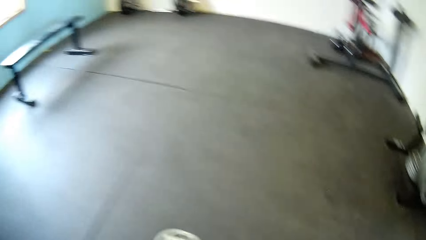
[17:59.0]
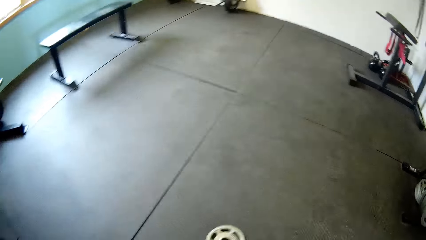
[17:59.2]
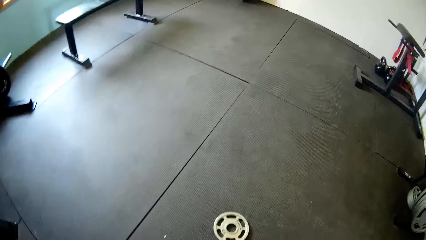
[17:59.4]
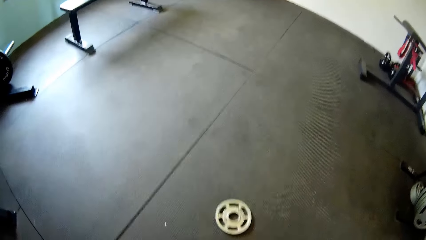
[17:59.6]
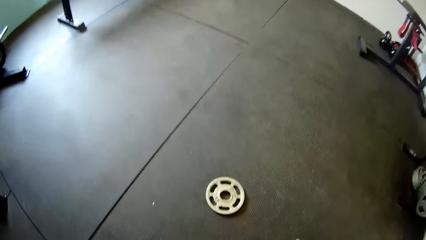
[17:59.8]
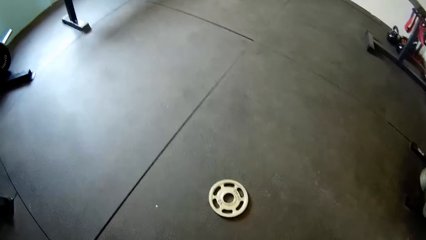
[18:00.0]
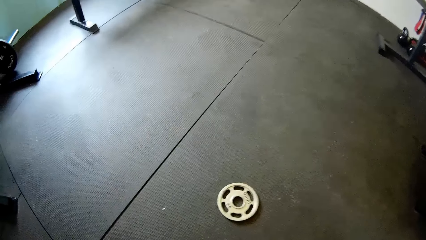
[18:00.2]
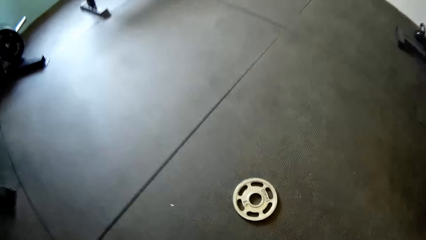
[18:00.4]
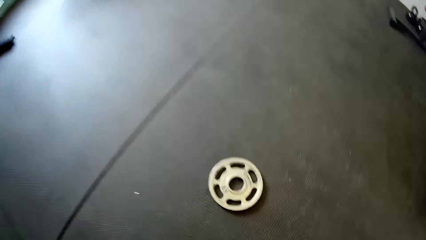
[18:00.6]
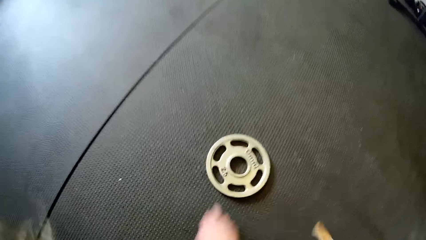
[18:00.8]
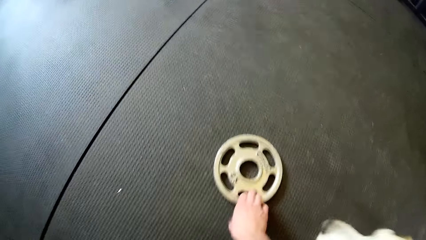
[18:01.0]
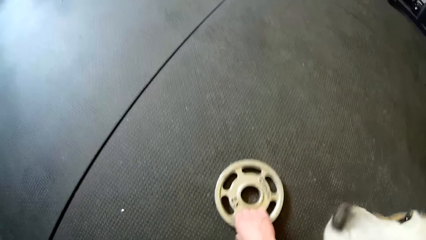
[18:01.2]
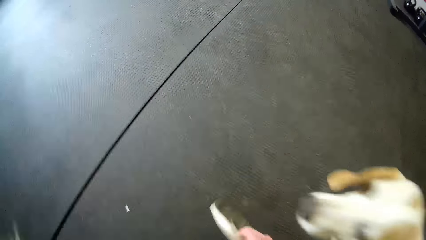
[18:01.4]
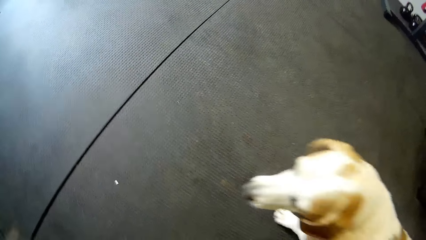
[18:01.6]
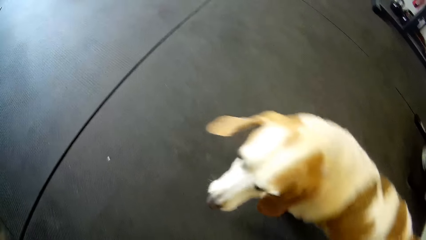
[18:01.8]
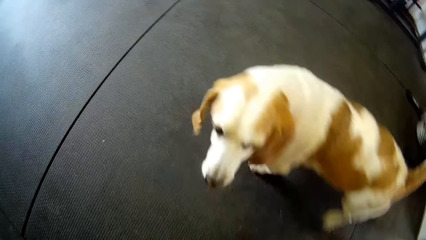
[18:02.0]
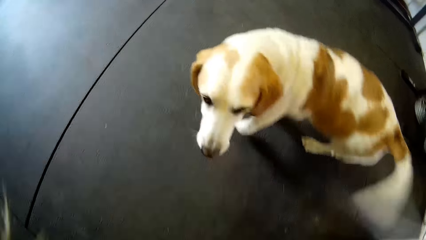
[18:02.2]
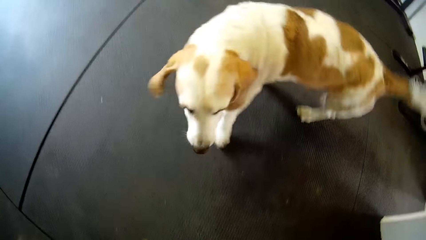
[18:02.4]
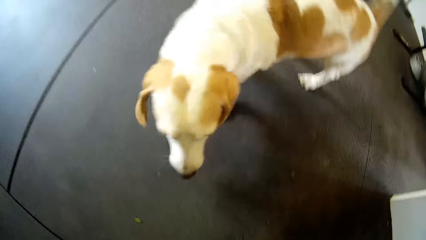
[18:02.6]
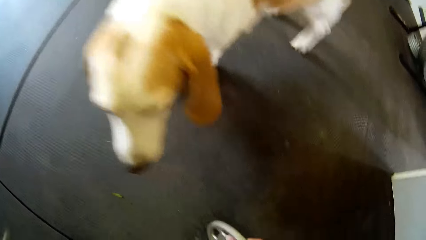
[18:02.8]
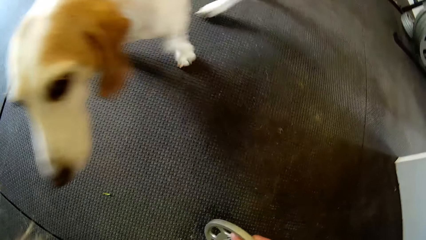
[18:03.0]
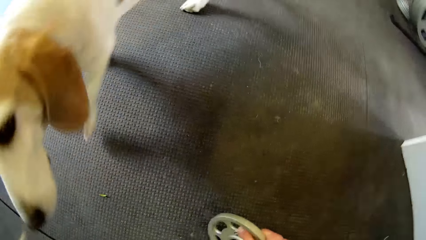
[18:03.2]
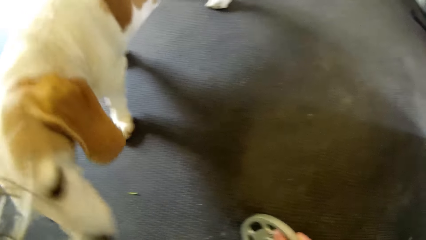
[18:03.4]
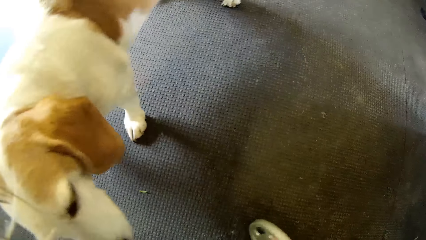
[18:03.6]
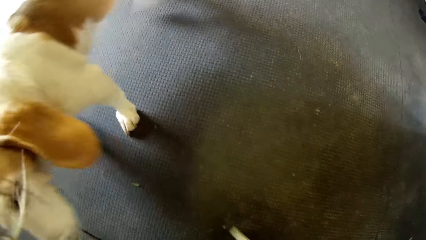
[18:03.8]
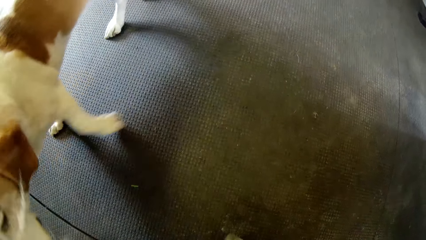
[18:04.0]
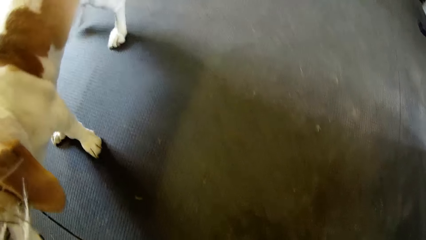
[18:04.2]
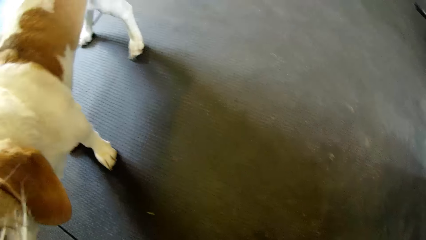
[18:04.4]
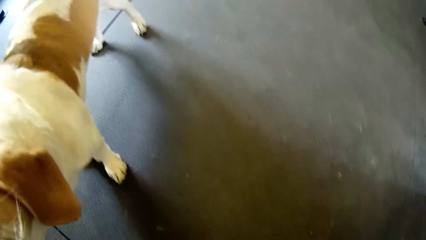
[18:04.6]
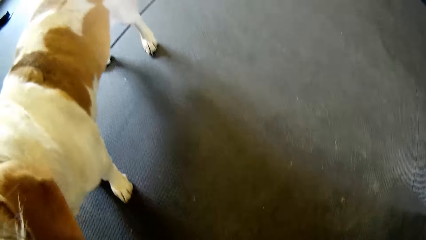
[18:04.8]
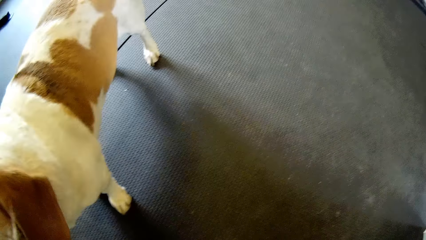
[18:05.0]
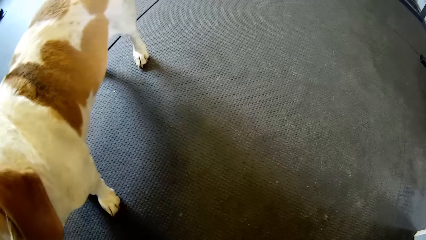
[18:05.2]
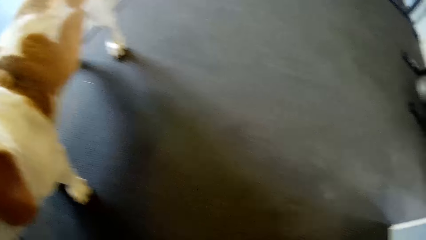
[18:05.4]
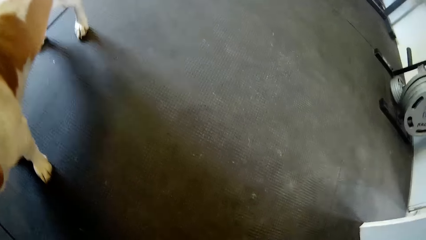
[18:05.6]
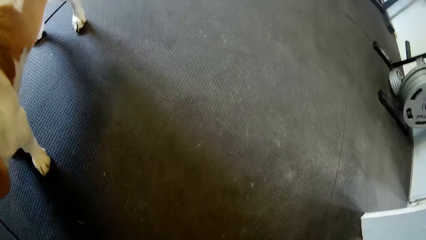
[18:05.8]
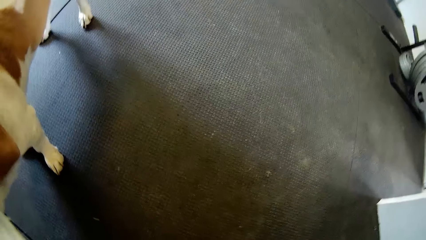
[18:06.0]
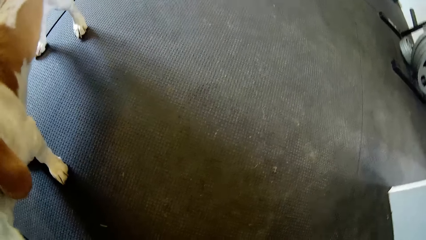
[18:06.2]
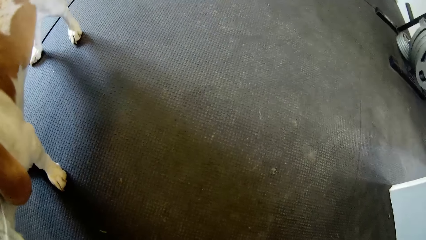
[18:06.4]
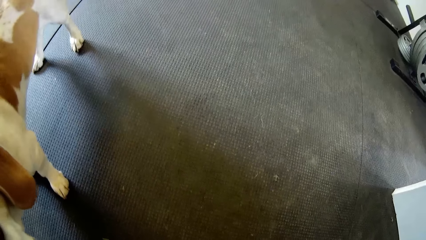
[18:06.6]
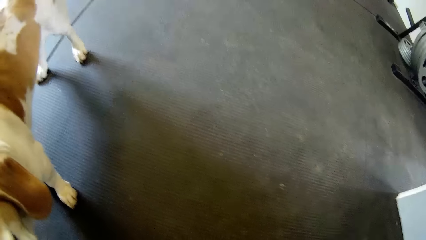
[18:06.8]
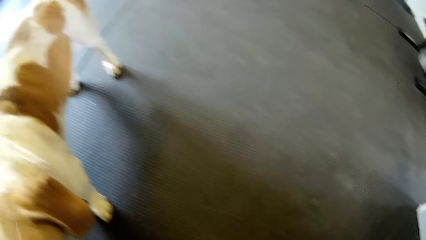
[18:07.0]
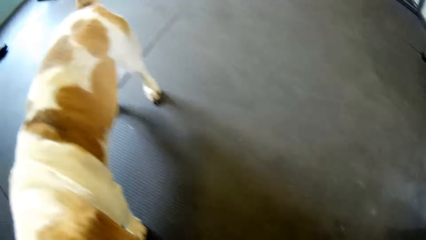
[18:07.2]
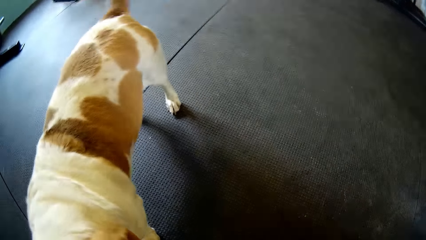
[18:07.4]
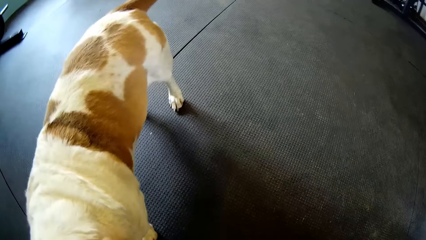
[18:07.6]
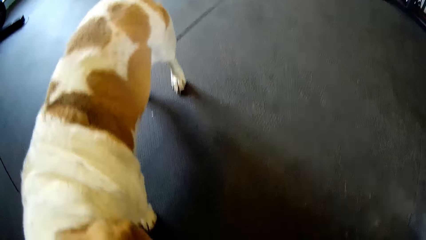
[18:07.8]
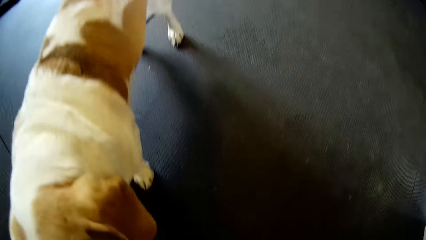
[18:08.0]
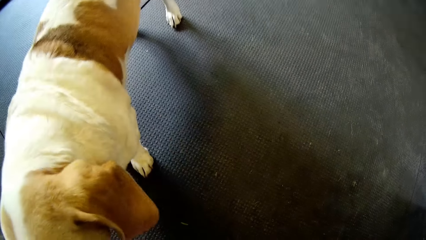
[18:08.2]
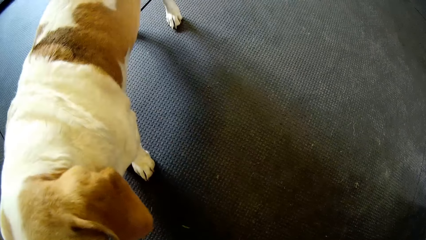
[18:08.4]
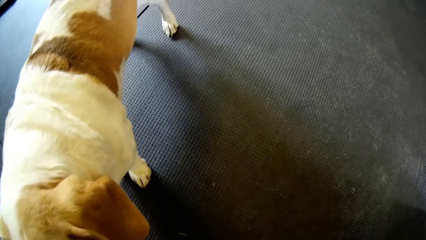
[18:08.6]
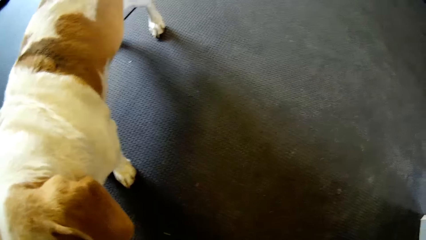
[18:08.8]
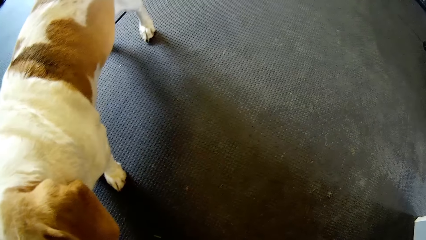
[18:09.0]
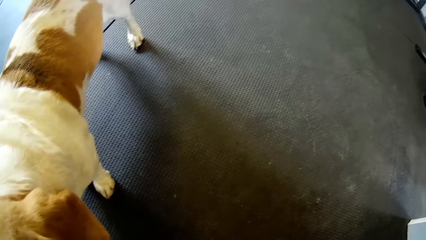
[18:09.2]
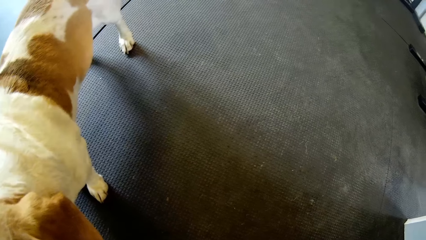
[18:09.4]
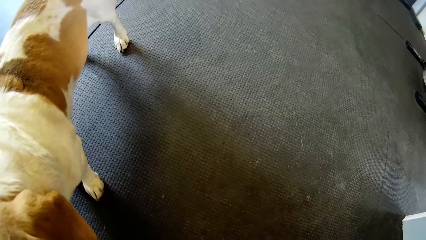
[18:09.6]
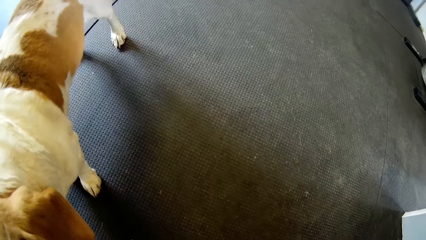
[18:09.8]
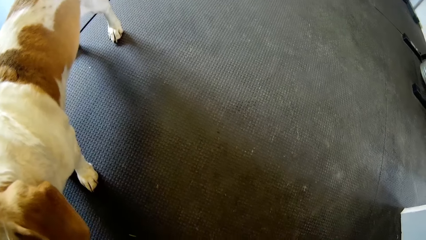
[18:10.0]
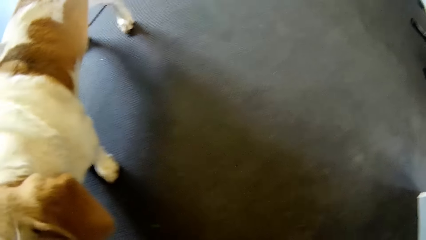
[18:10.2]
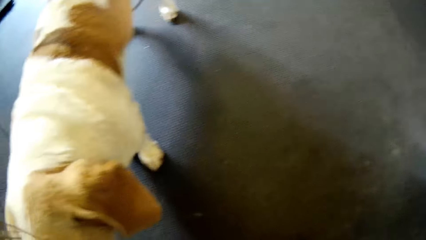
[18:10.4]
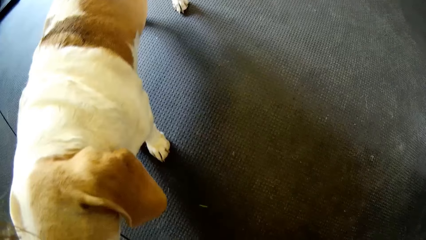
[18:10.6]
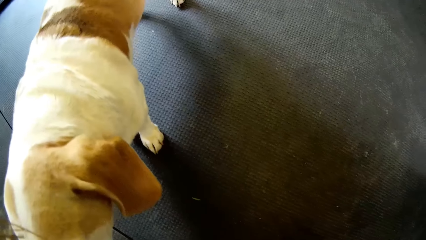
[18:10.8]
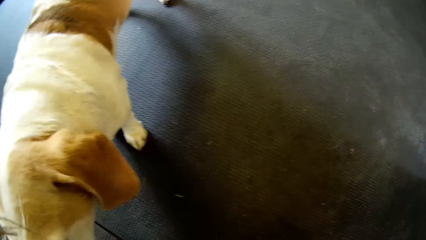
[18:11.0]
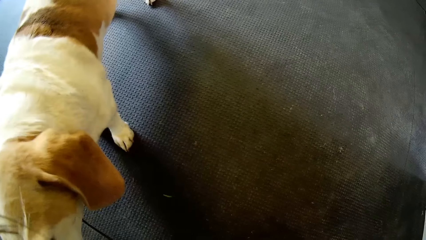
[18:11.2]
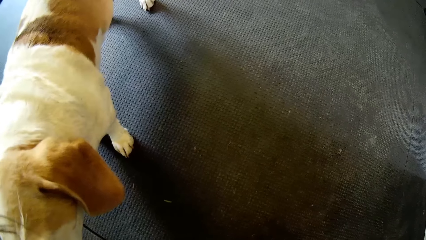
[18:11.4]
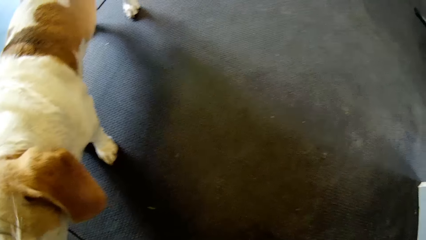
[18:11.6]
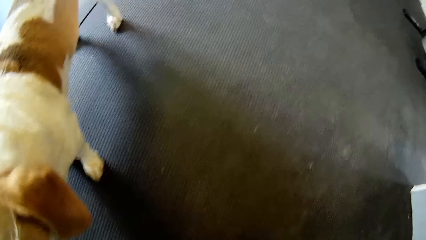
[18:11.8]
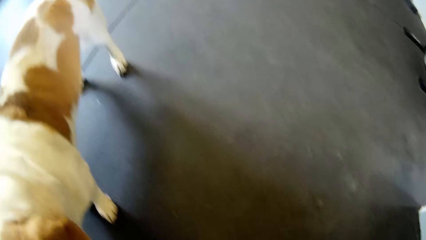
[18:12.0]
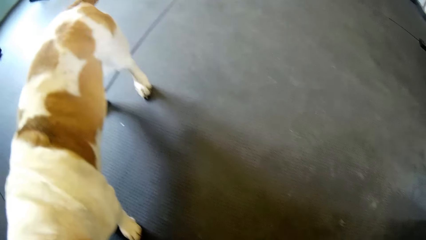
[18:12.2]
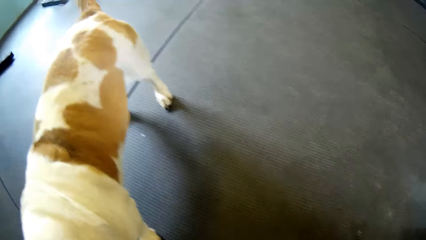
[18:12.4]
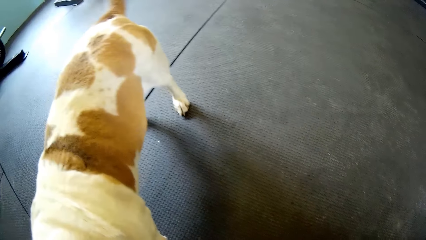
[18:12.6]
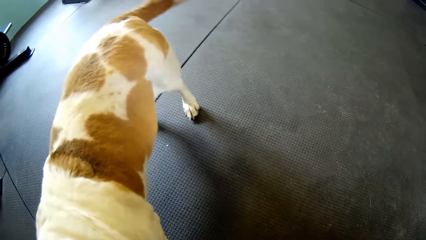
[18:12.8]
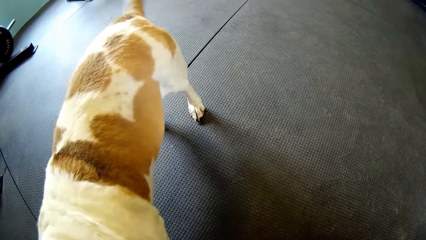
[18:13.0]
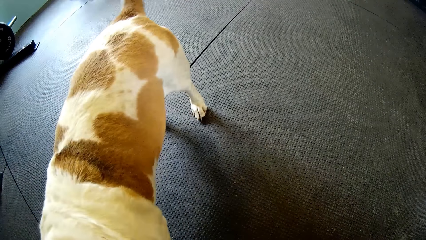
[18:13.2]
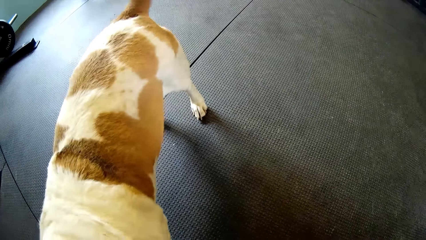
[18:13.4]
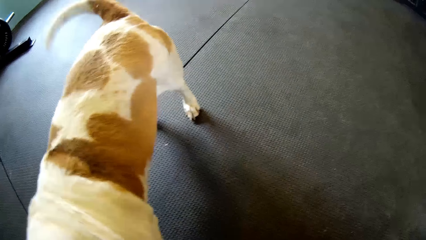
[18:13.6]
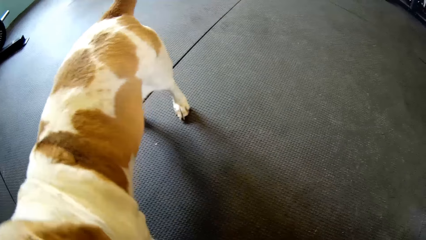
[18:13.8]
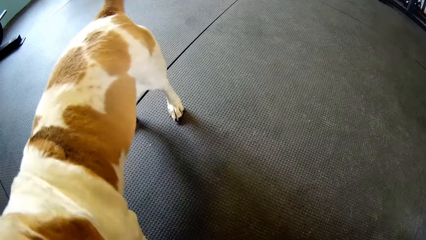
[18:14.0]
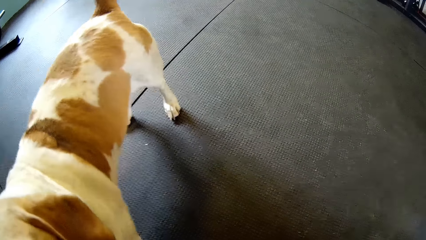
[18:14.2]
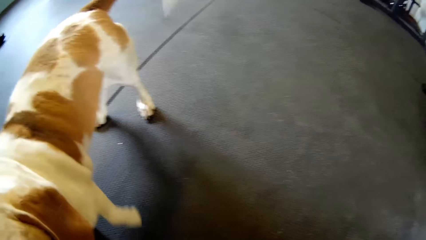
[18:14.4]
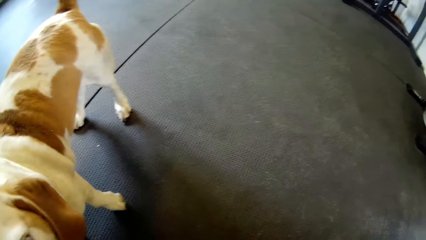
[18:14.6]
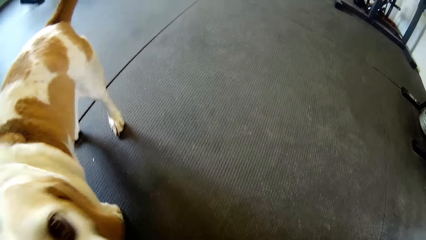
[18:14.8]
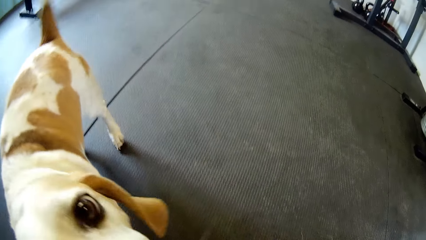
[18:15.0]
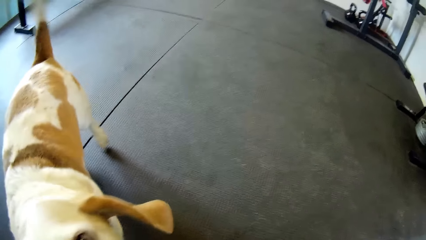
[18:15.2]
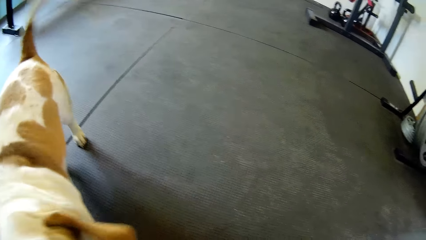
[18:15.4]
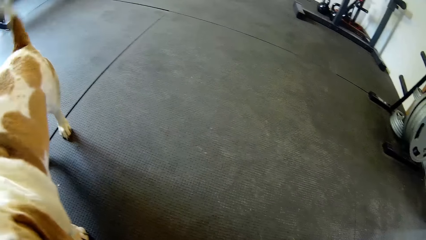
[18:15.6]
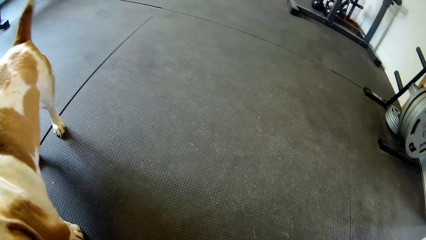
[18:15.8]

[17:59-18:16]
The camera wearer picks up a weight from the floor with her right hand. She plays with the dog.
